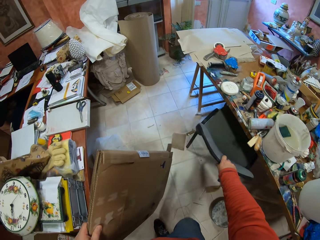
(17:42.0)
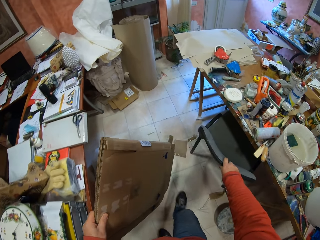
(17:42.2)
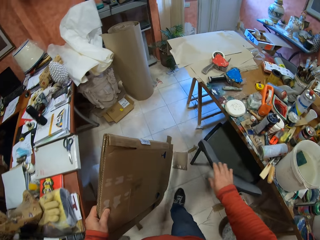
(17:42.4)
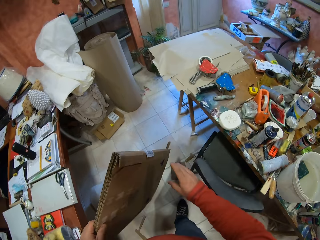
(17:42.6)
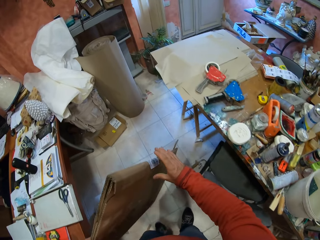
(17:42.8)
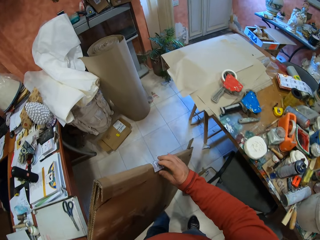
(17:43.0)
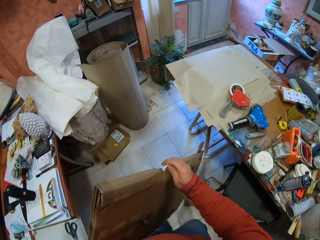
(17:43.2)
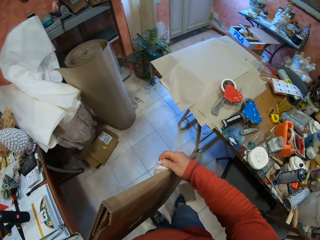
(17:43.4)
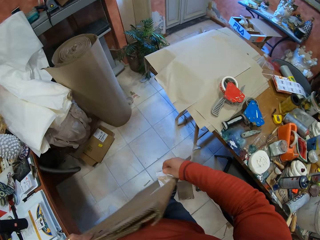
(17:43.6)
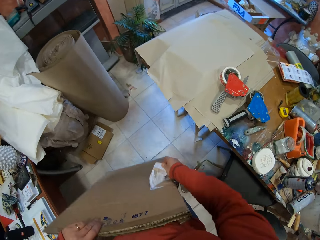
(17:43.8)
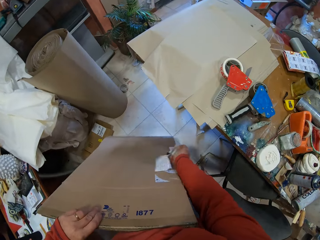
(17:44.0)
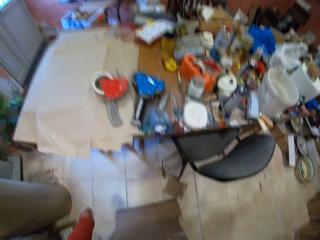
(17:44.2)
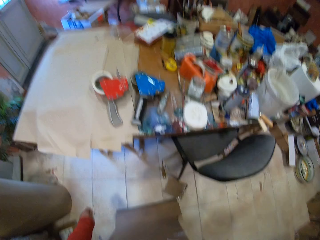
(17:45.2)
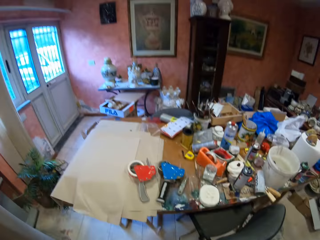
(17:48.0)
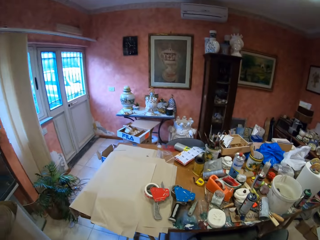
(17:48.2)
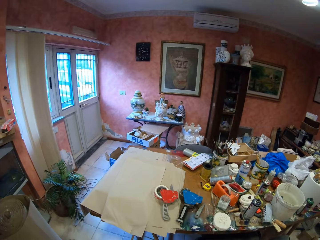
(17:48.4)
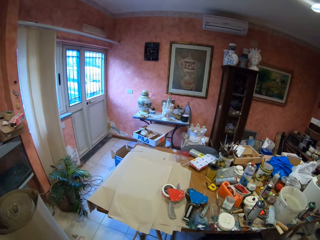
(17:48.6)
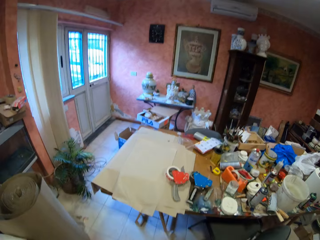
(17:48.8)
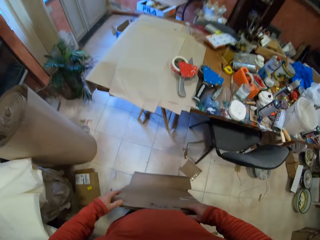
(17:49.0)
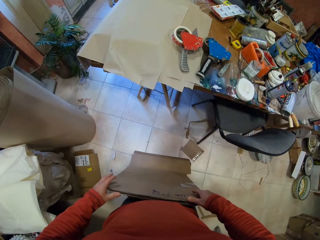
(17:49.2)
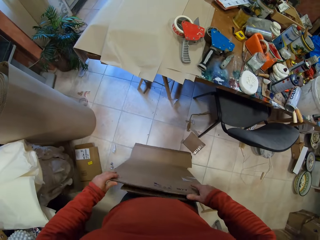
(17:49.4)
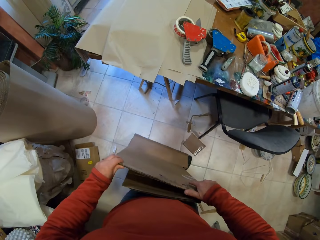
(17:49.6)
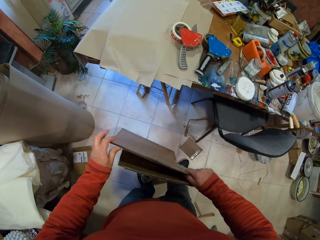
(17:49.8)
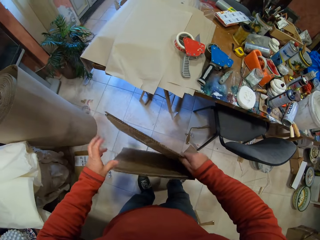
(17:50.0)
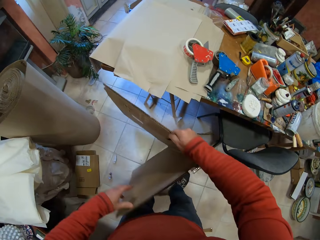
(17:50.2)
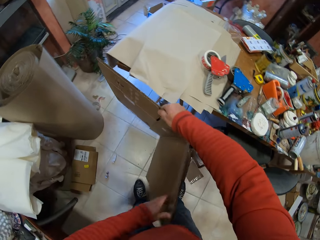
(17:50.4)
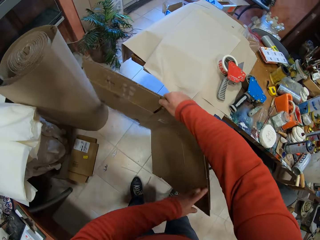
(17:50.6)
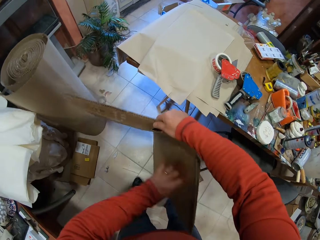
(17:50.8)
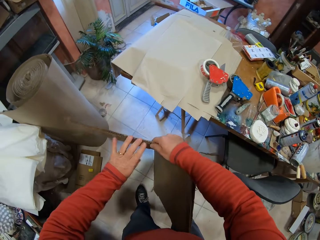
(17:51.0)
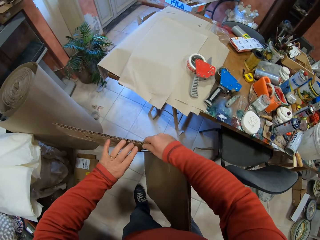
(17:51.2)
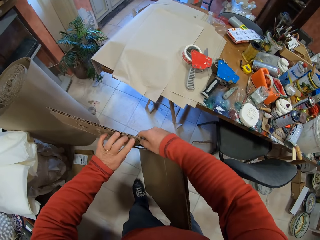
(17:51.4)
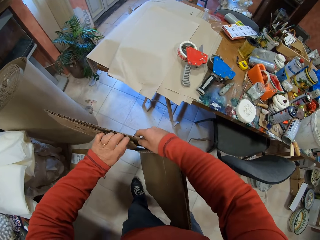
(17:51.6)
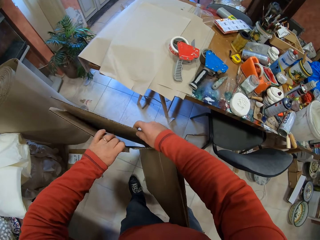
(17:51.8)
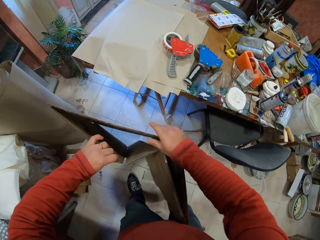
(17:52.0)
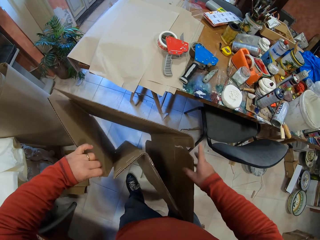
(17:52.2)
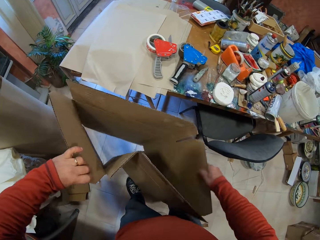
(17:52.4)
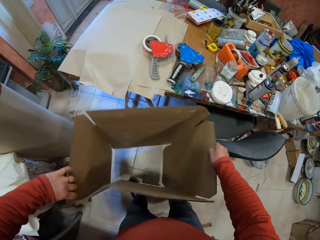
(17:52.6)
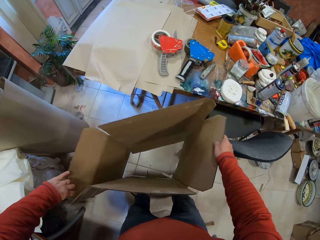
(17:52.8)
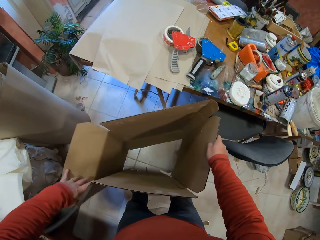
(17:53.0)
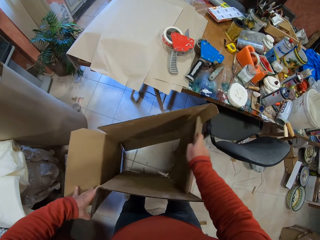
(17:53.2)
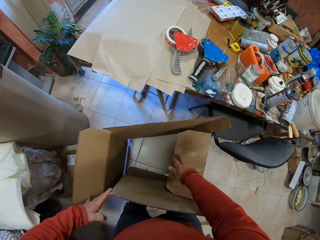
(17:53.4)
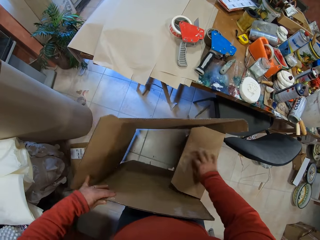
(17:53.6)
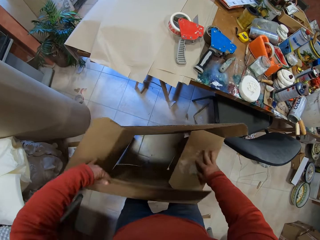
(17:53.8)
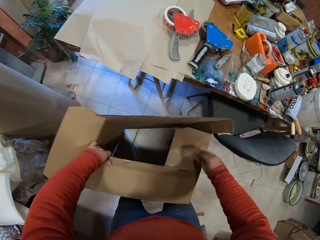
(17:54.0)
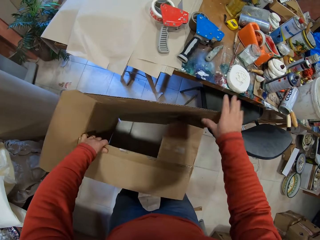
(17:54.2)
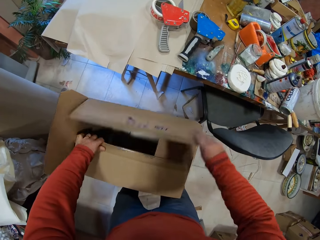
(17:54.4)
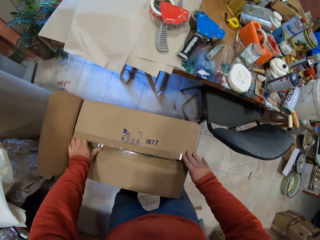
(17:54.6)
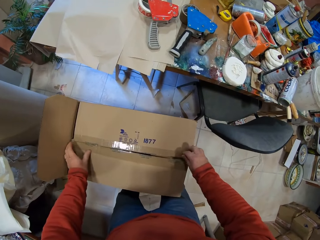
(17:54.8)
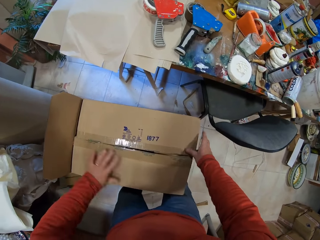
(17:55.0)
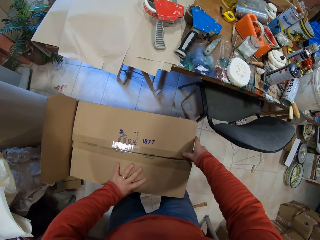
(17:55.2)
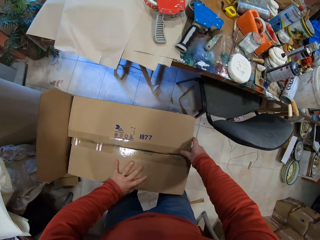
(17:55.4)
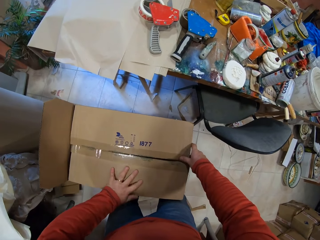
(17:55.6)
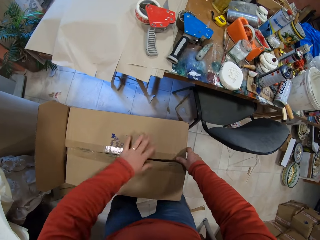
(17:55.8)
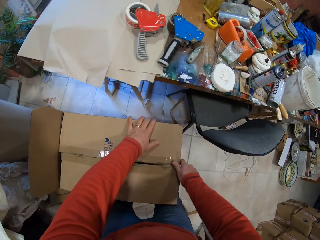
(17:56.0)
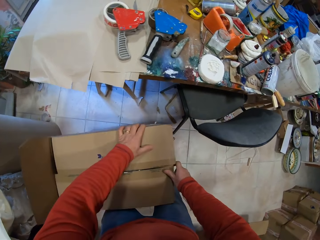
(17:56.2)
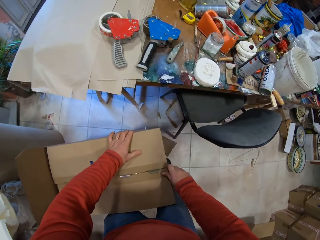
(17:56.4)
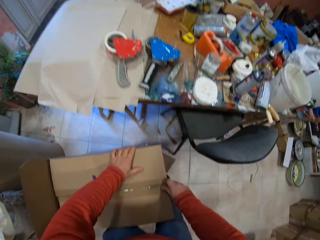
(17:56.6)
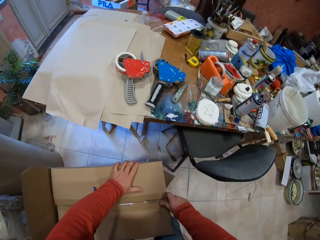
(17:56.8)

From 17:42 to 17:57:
The camera wearer walks around the room. They remove the tape on the carton box. They adjust the carton box and unfold the box. They close the box and fold the box.

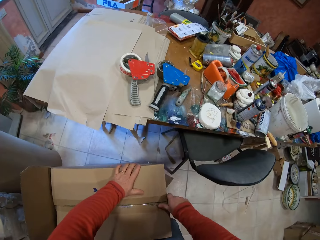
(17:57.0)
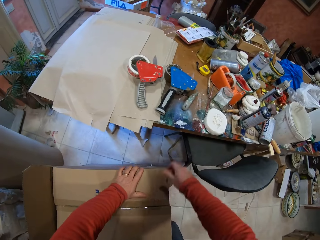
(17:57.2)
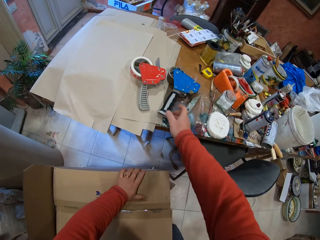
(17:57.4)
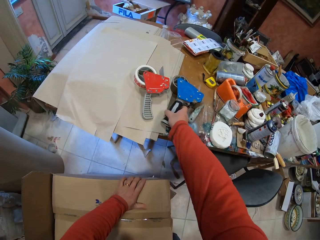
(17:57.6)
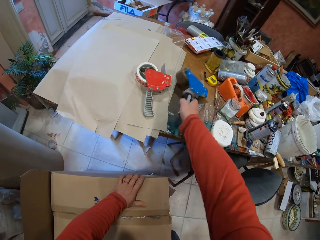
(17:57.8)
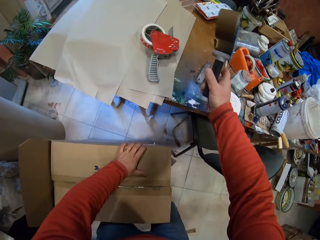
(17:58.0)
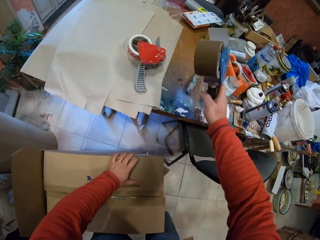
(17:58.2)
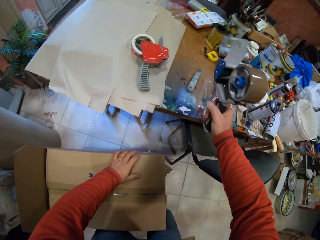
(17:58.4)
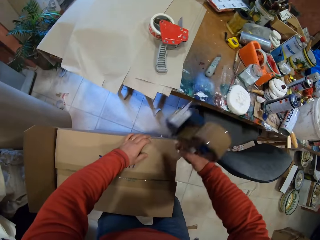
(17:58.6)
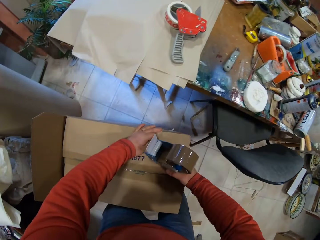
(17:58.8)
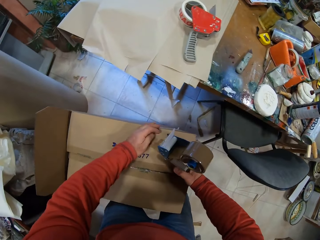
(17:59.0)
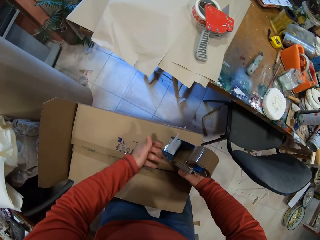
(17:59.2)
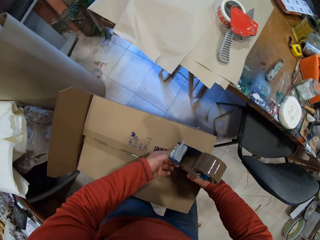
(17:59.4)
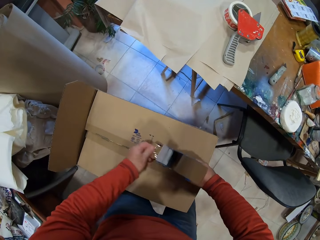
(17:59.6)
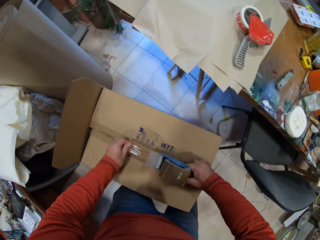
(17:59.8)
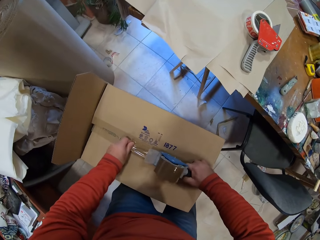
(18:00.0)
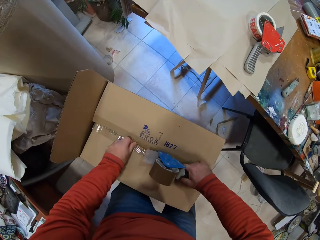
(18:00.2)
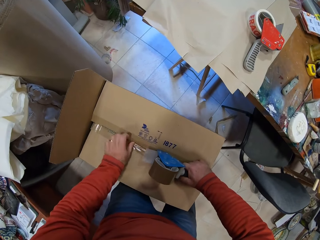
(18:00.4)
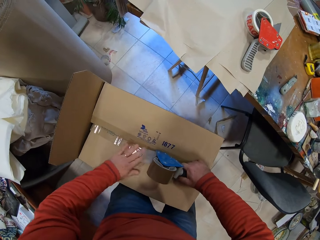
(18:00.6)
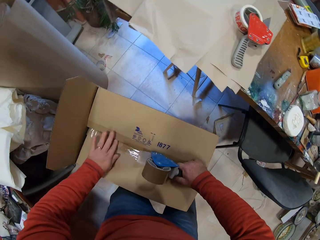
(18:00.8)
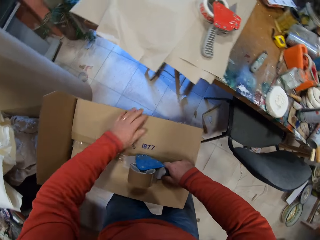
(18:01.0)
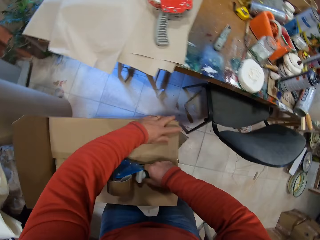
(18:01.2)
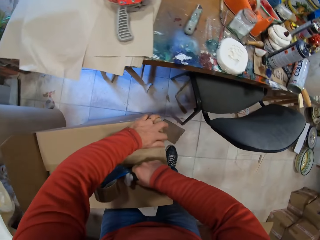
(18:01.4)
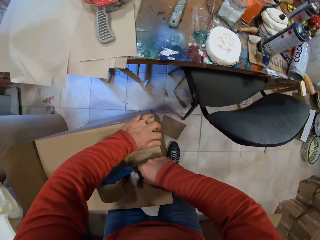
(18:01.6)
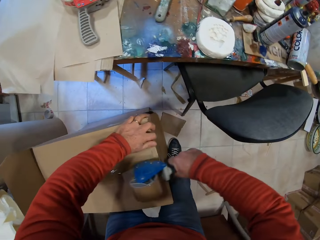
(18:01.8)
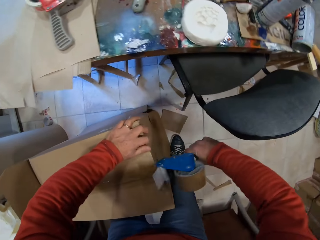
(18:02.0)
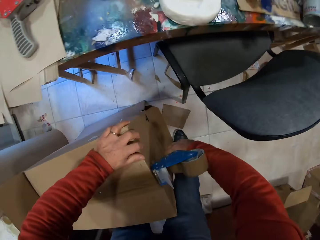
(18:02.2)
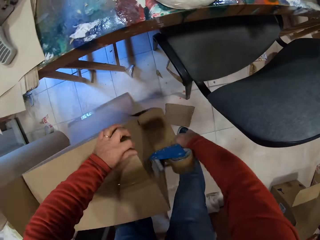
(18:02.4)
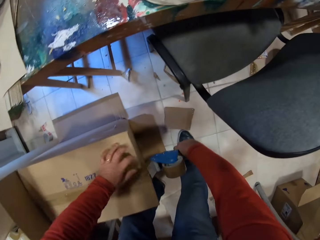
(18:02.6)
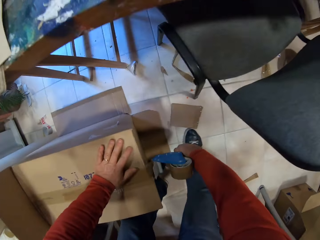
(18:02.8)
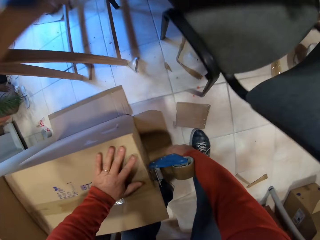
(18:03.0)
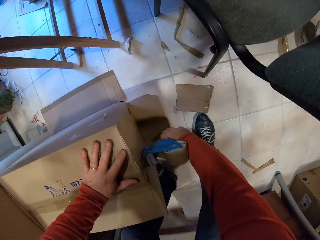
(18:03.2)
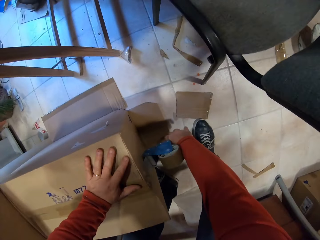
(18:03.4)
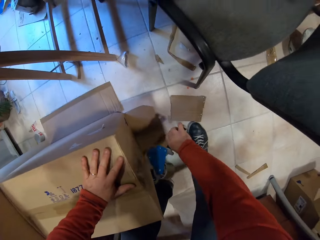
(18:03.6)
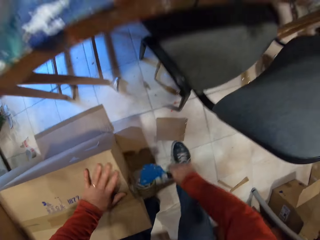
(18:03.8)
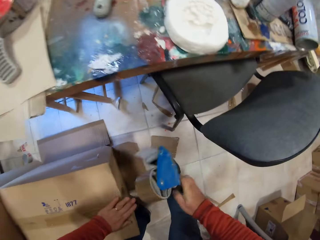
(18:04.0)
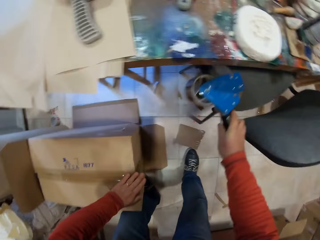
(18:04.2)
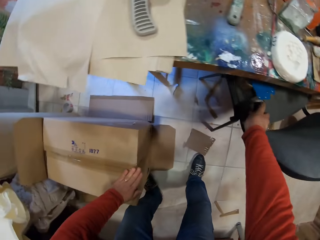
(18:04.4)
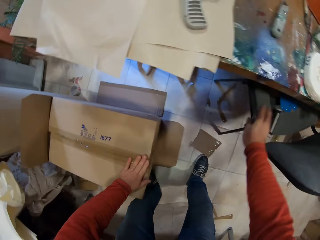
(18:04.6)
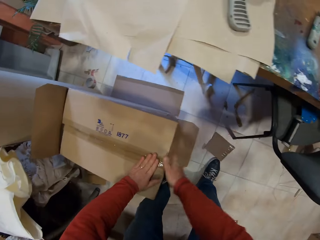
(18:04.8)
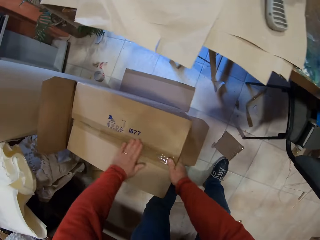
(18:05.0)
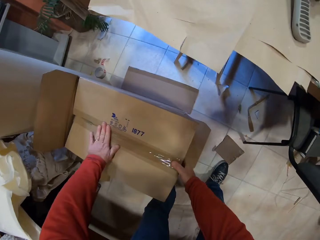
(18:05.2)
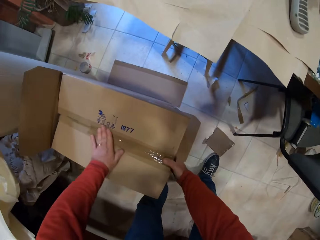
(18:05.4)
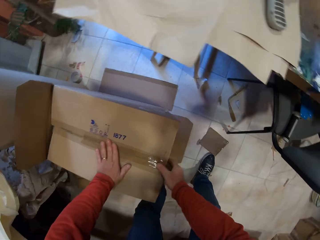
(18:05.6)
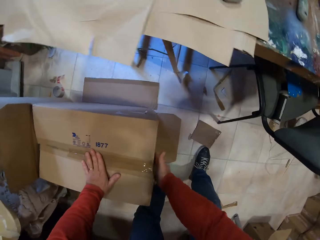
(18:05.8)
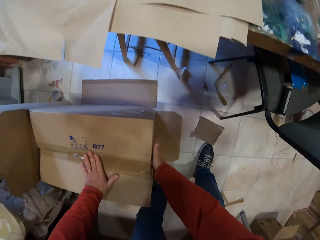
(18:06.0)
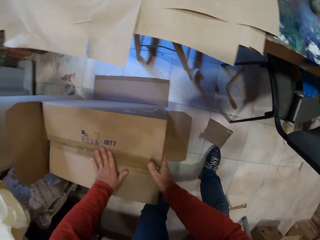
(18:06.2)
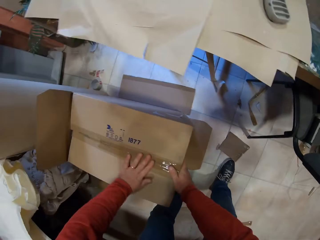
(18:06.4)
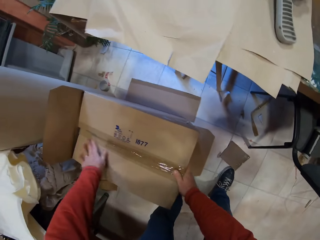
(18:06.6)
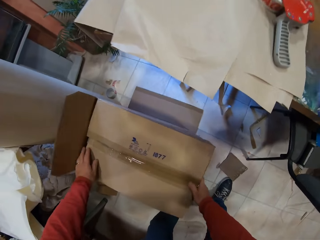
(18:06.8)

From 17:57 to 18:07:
The camera wearer picks up the handheld tape dispenser on the table. He puts the tape on the carton box with the hand sellotape. He places the handheld tape dispenser on the chair. He touches the tape with his hands.
